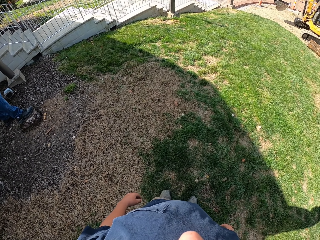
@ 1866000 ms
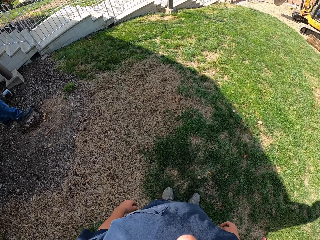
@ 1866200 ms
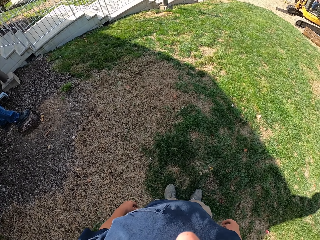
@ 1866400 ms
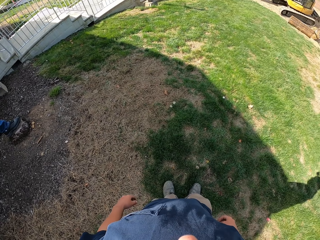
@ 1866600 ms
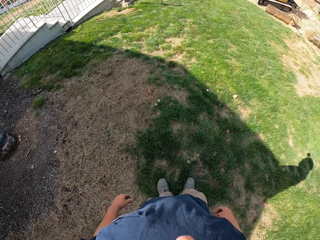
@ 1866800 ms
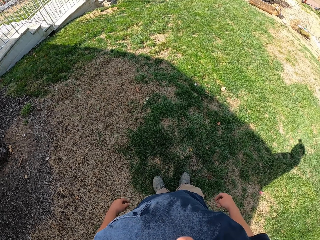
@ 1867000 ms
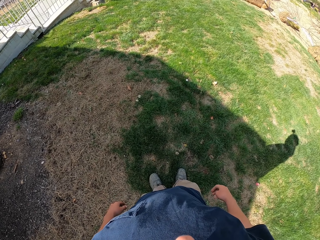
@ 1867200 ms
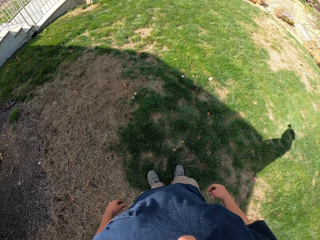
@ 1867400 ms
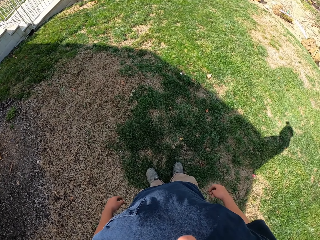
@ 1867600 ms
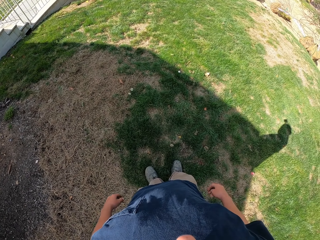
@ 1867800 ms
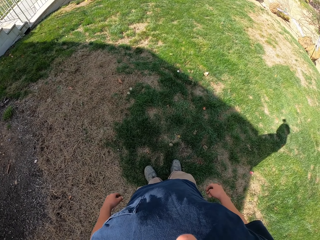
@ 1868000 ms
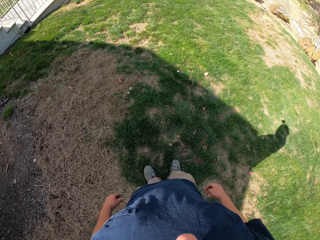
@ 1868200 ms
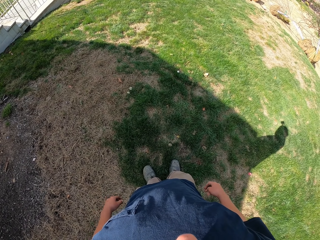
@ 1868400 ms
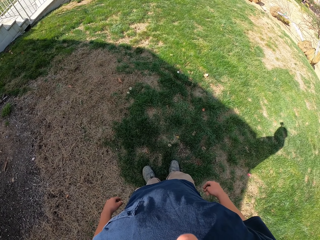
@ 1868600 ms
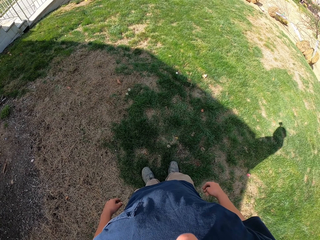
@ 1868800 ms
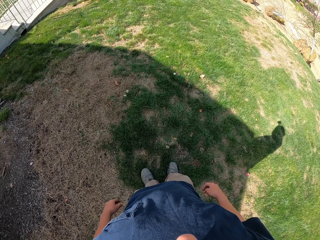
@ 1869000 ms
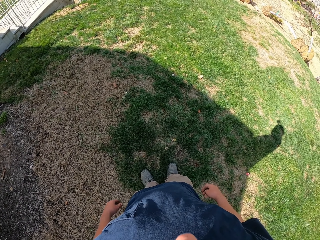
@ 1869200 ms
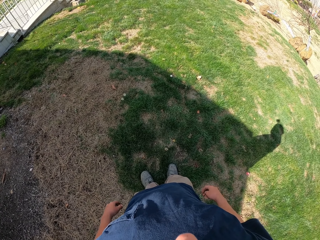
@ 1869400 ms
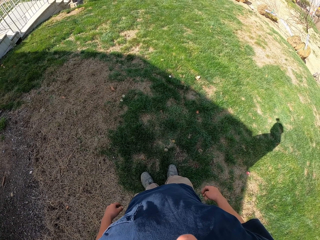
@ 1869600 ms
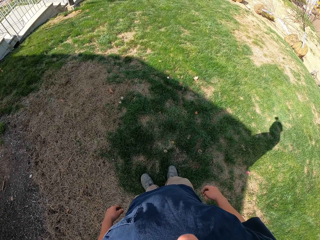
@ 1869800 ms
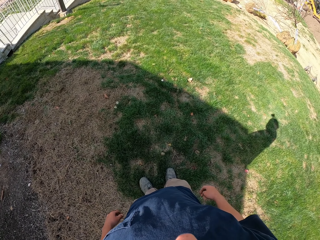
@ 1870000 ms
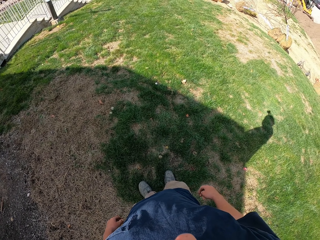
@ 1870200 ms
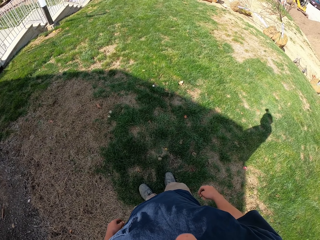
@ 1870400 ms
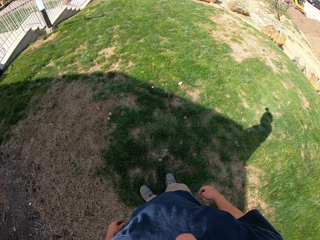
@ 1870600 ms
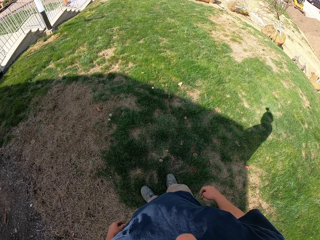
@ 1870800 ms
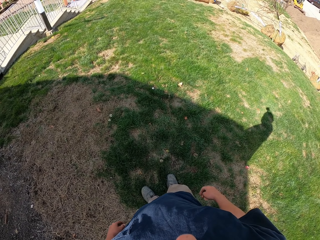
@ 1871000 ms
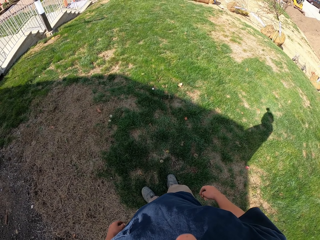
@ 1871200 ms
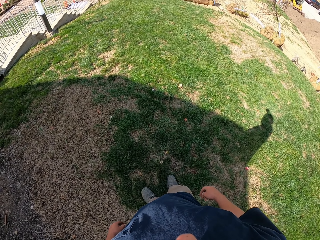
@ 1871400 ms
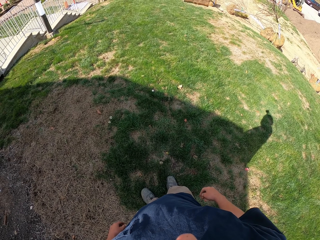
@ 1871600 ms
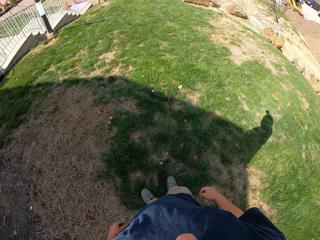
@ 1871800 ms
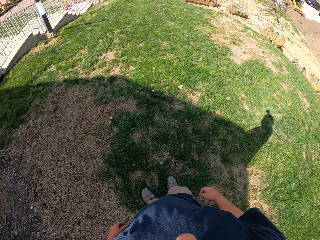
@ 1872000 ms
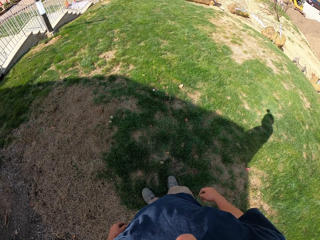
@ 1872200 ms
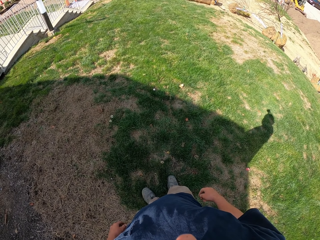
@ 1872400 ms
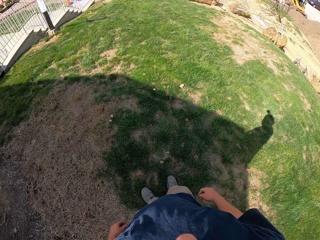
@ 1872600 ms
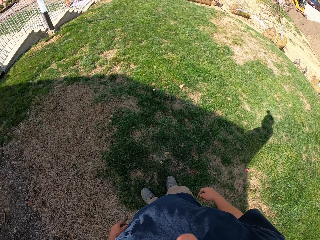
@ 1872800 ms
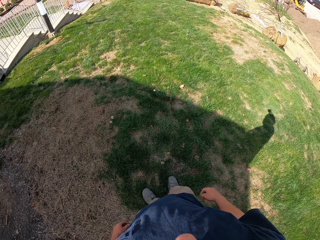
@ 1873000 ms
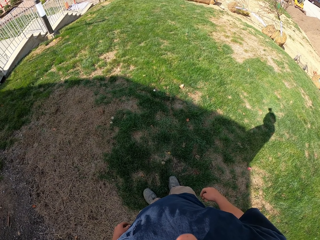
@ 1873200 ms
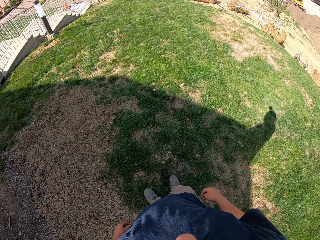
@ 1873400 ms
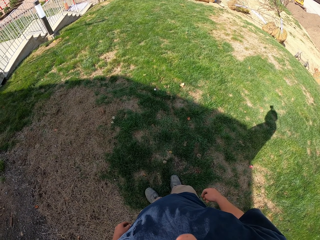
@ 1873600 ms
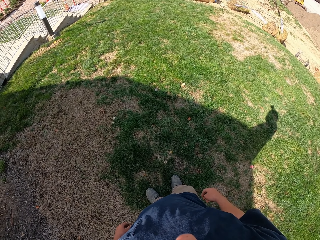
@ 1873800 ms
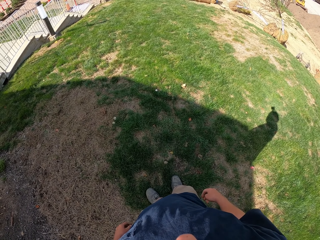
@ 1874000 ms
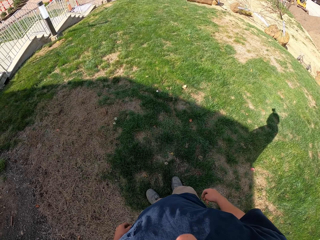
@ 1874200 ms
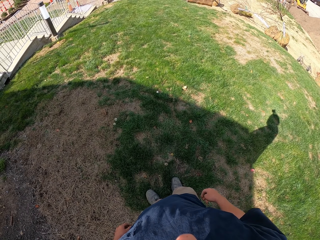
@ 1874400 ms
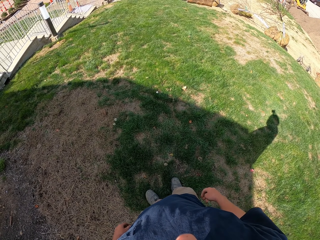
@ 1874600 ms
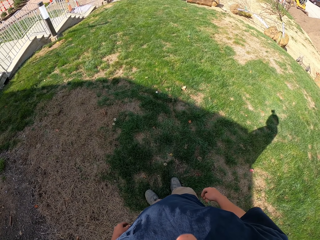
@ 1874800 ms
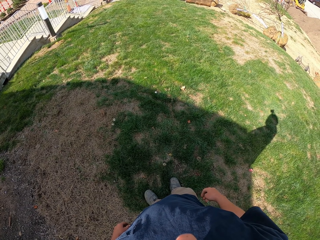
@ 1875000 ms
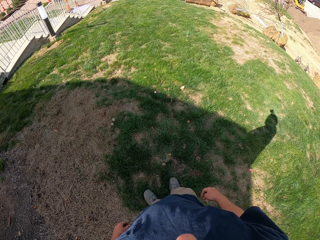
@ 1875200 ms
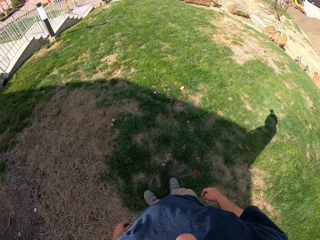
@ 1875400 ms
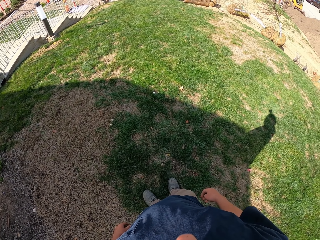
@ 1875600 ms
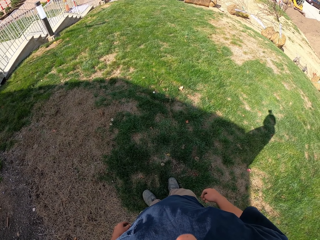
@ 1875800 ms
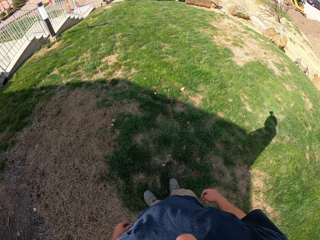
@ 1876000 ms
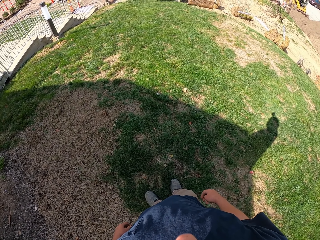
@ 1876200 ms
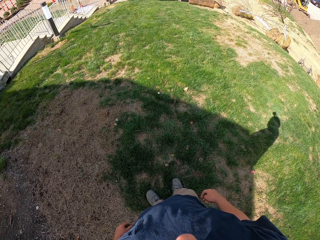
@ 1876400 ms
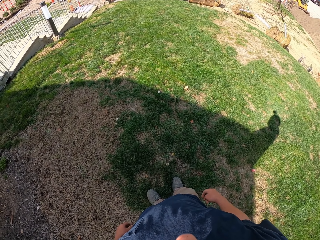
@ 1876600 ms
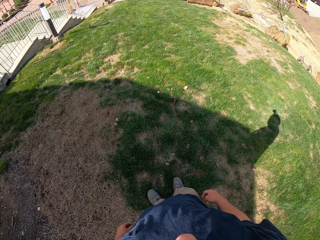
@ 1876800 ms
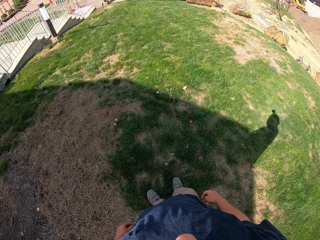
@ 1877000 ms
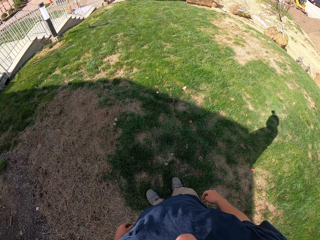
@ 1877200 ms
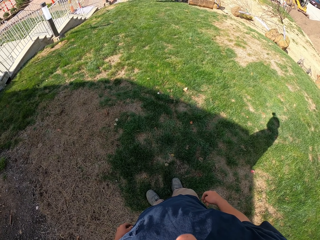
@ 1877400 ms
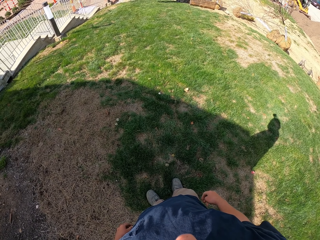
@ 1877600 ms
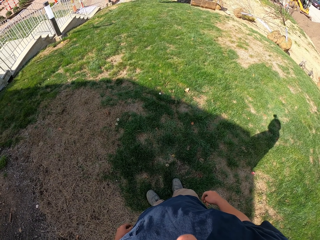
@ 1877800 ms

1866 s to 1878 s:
A man stands on the lawn. The camera wearer looks around the compound.

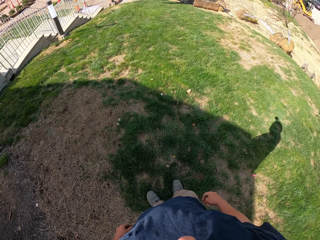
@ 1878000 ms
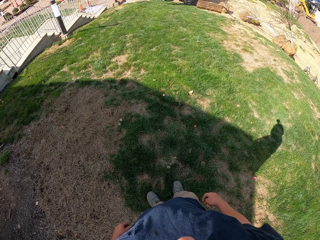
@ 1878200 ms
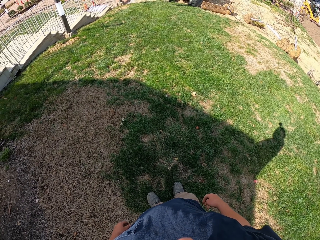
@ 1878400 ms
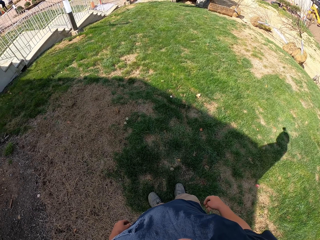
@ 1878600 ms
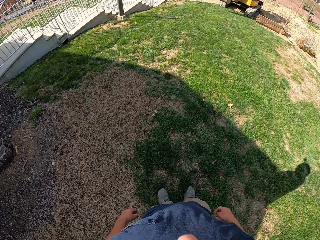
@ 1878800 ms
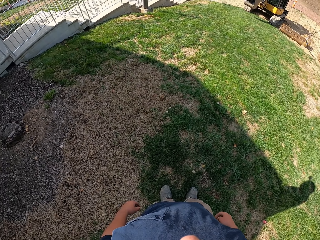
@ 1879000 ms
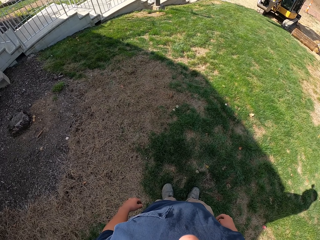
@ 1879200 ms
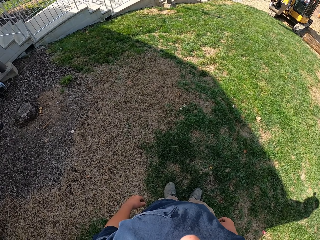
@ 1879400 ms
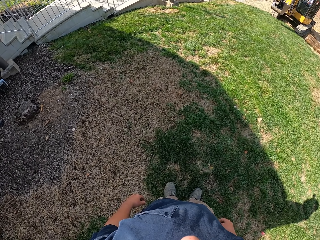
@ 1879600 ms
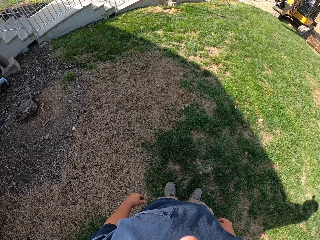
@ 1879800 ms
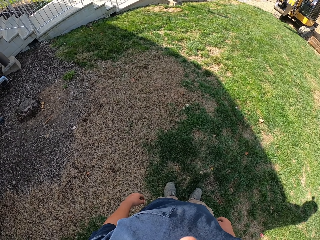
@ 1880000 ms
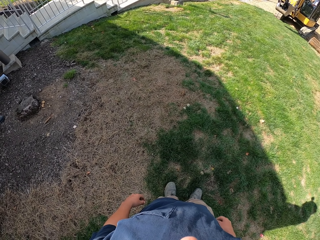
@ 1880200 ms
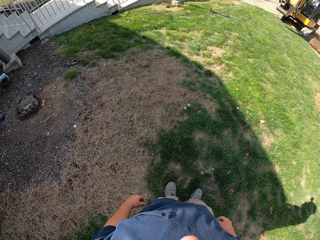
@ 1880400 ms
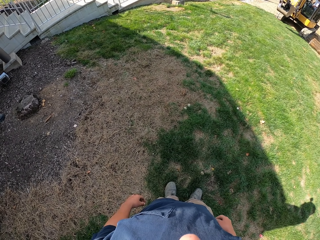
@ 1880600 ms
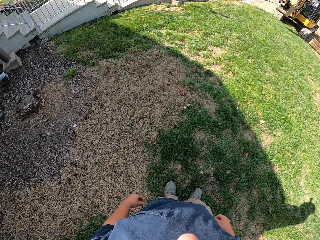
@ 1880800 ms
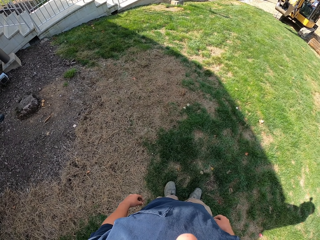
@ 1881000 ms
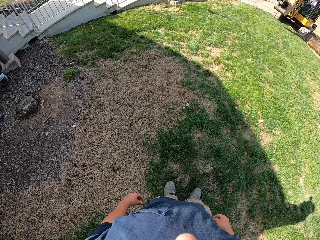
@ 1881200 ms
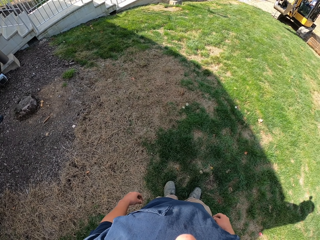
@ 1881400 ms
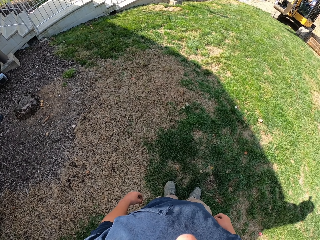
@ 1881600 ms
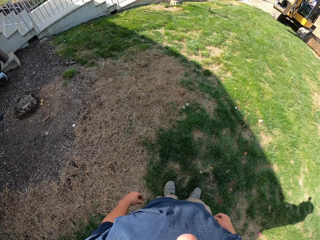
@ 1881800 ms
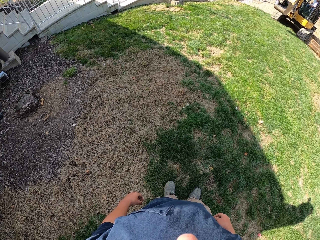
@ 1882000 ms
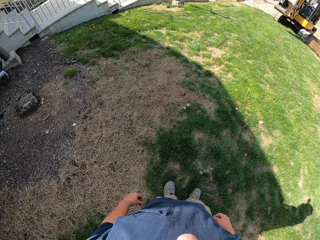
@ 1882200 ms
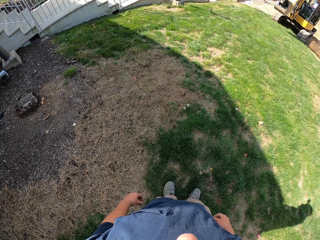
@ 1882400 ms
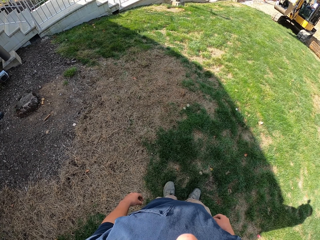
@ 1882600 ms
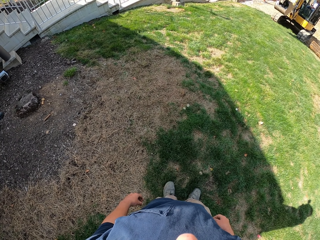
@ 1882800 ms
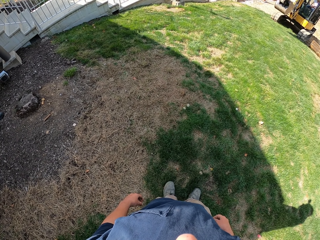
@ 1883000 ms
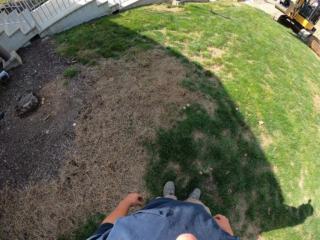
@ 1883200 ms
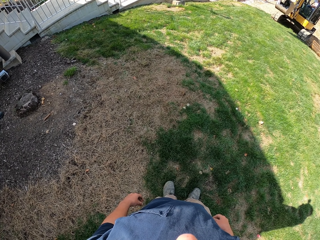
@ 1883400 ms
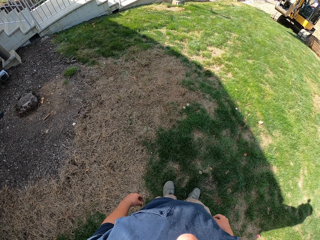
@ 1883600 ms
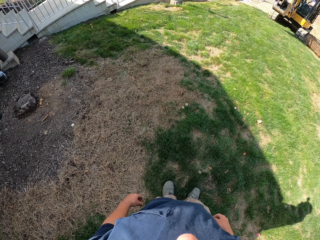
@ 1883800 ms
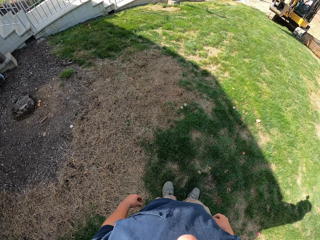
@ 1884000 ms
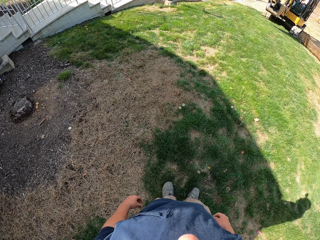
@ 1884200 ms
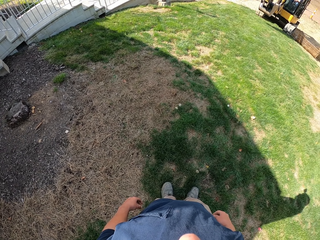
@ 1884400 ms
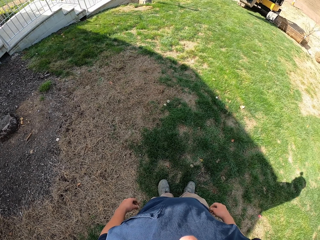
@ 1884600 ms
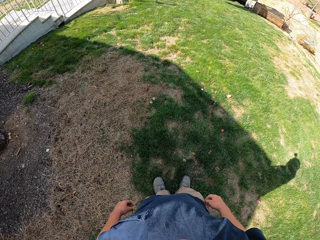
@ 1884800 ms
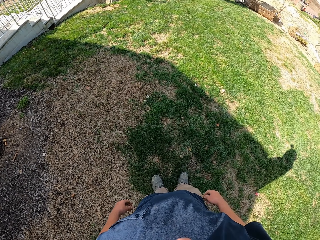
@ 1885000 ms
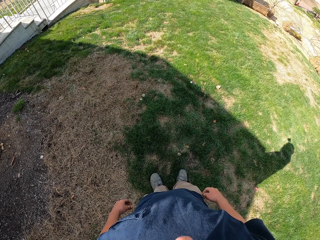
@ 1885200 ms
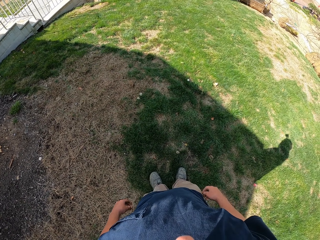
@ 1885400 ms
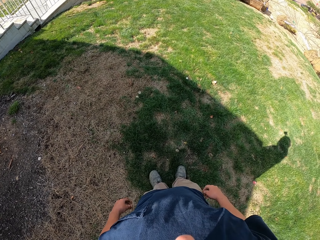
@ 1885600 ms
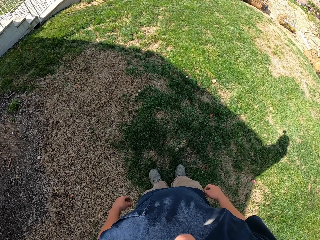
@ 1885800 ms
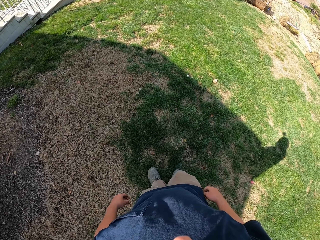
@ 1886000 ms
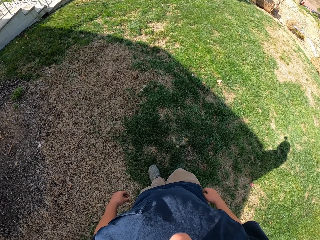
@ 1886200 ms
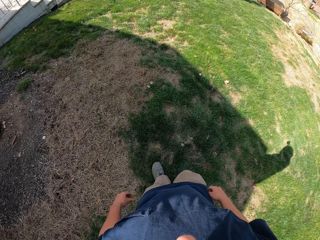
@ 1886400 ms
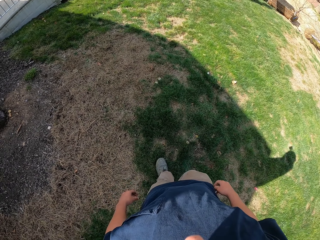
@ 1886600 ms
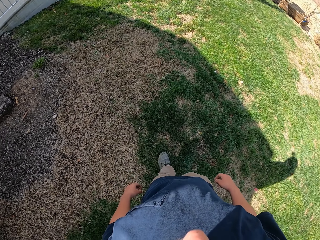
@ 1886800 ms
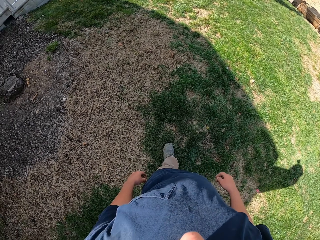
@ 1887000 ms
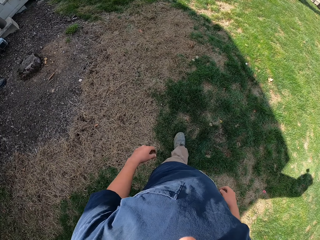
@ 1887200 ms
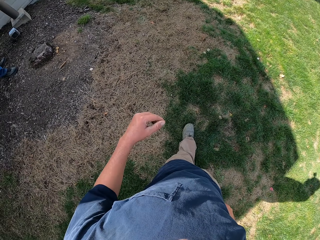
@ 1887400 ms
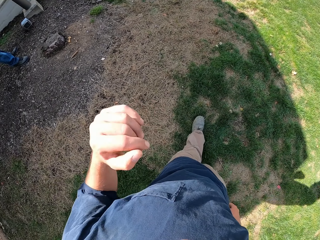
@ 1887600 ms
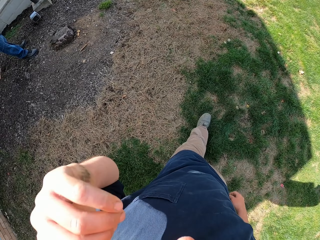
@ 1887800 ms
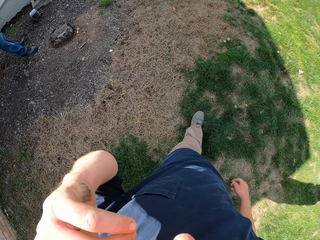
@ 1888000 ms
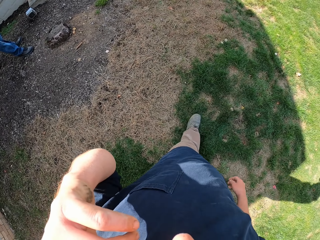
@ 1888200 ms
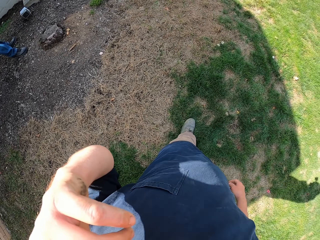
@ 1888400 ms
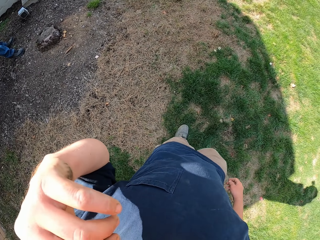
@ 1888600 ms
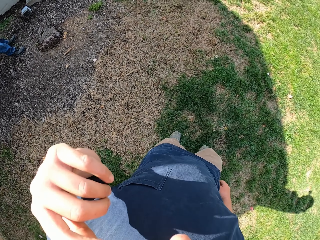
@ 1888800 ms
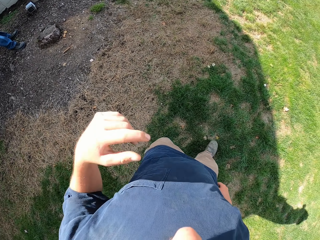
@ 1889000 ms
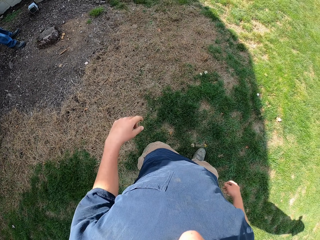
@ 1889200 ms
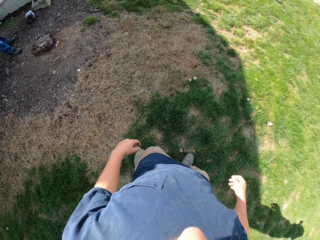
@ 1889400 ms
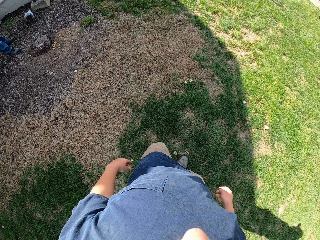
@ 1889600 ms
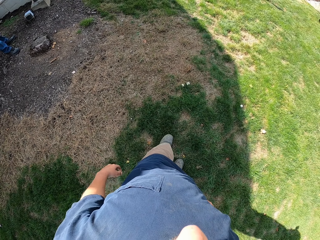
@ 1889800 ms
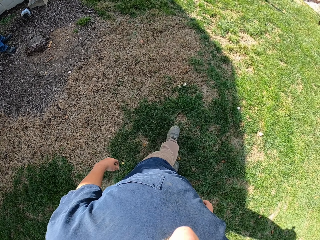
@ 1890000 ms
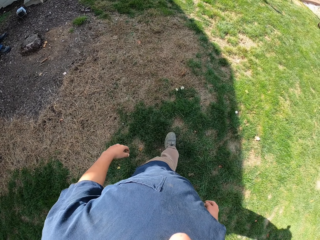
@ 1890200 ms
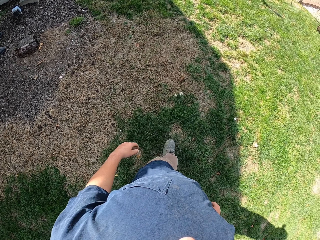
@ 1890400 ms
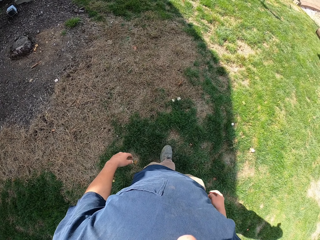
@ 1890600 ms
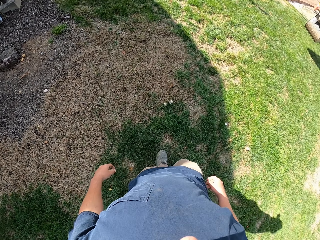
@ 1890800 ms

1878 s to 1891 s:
The camera wearer looks around. He touches his face, raises his hand, and walks in the lawn.
